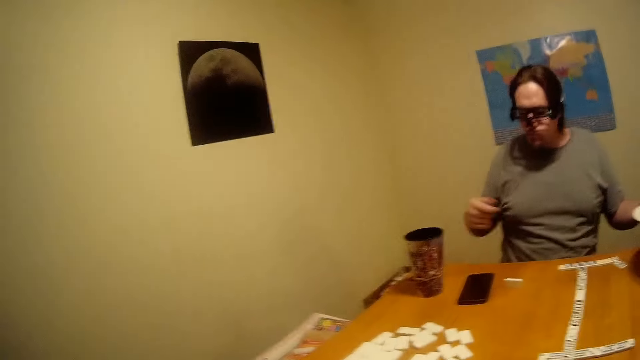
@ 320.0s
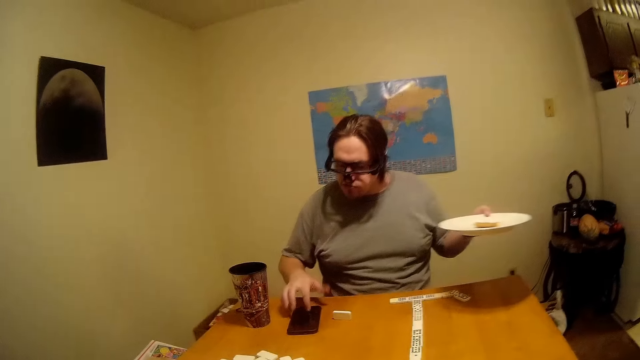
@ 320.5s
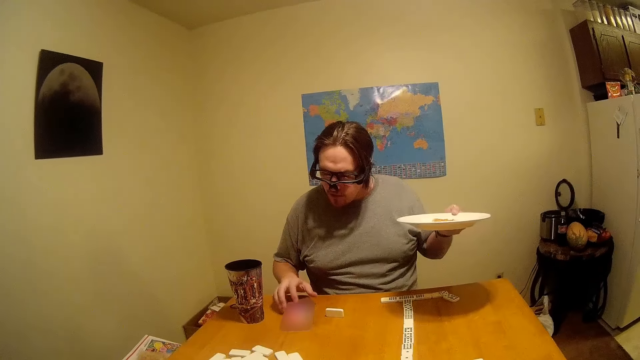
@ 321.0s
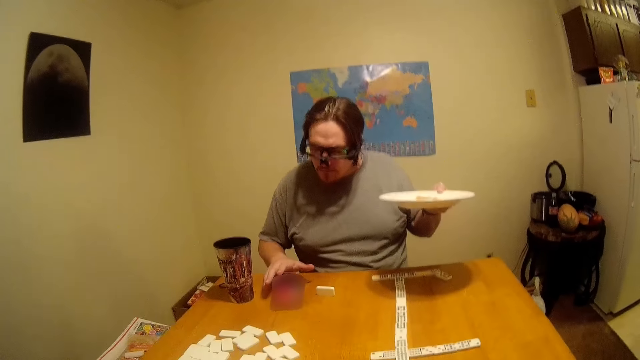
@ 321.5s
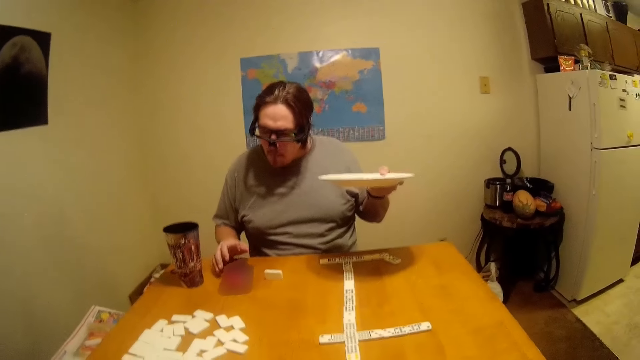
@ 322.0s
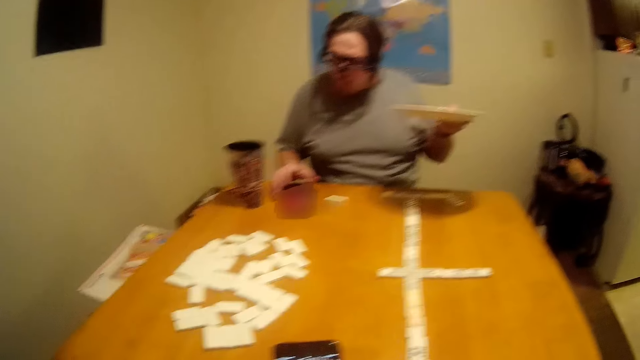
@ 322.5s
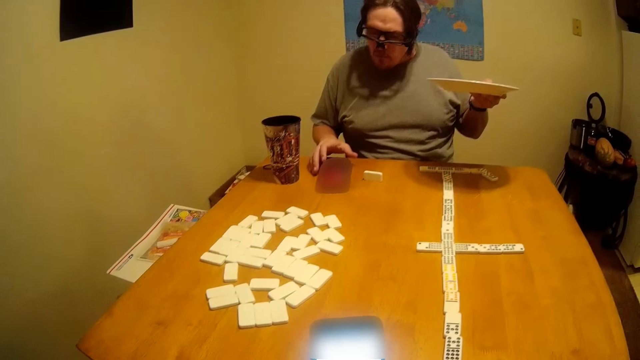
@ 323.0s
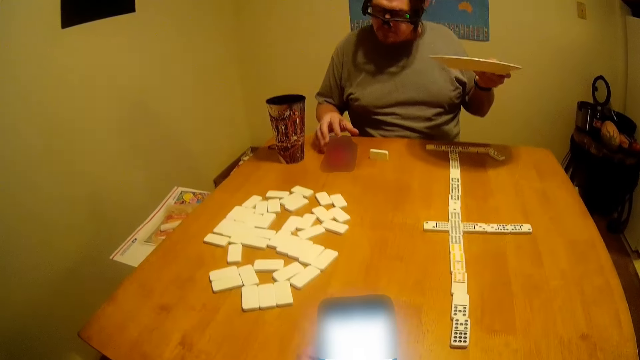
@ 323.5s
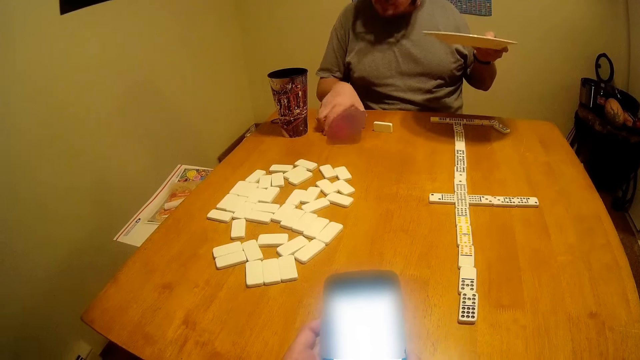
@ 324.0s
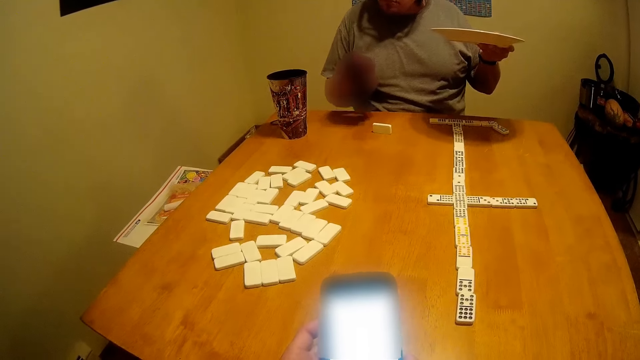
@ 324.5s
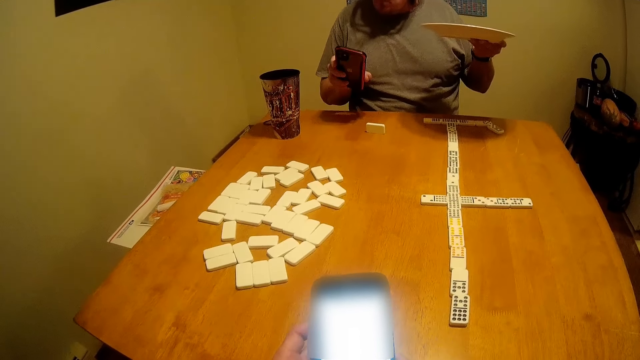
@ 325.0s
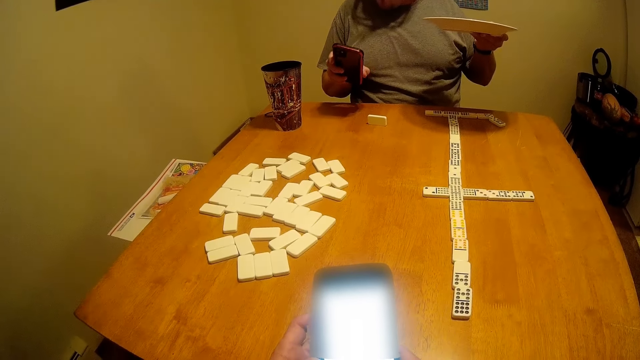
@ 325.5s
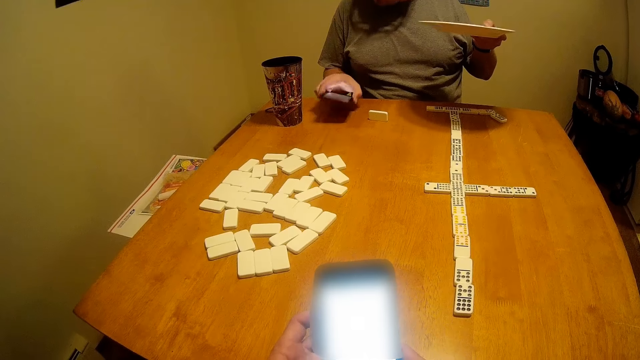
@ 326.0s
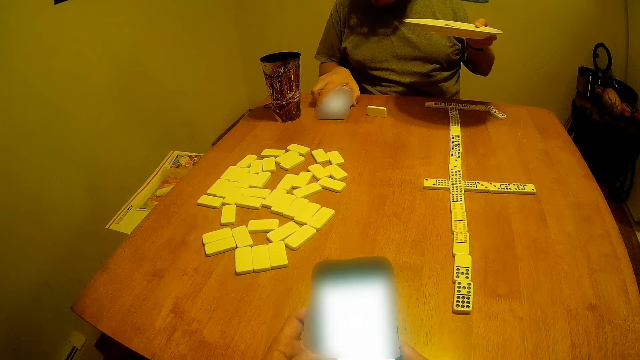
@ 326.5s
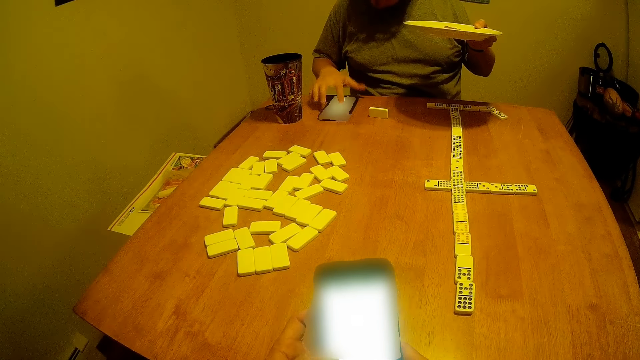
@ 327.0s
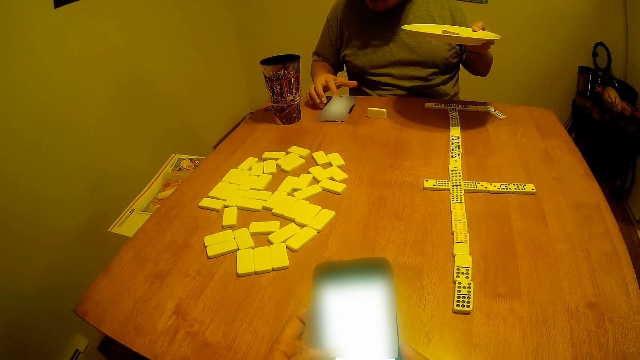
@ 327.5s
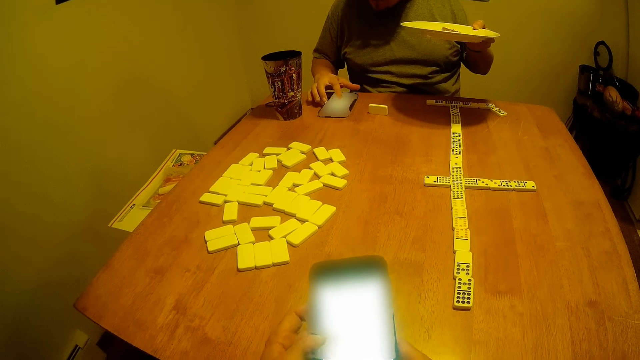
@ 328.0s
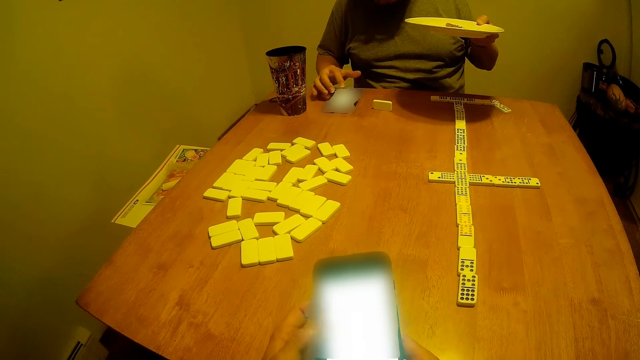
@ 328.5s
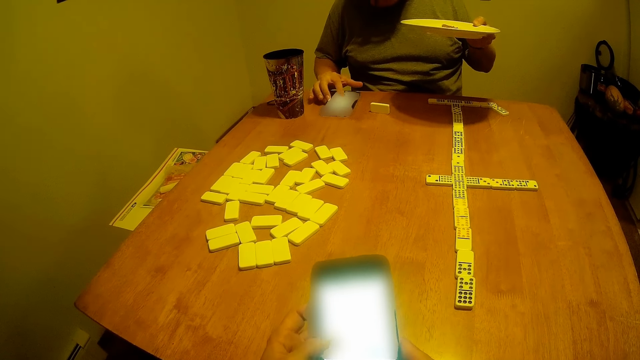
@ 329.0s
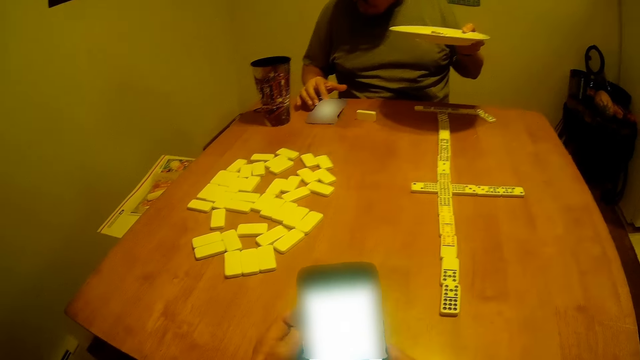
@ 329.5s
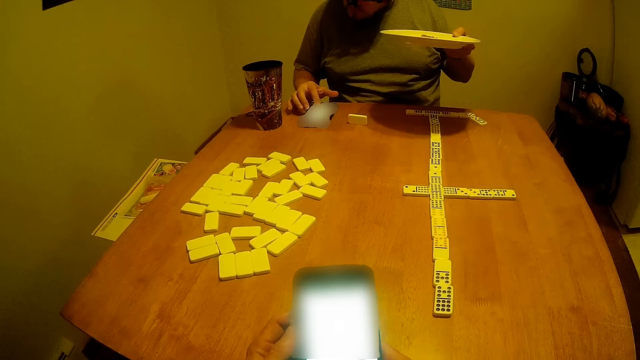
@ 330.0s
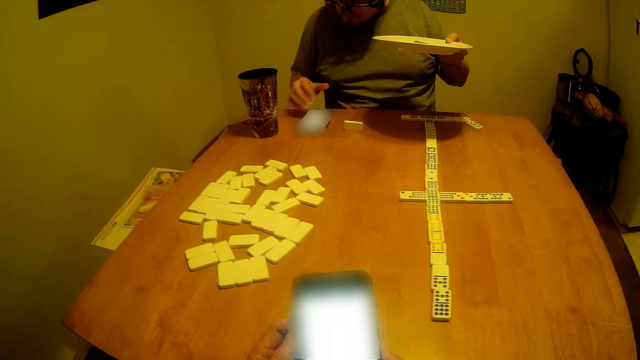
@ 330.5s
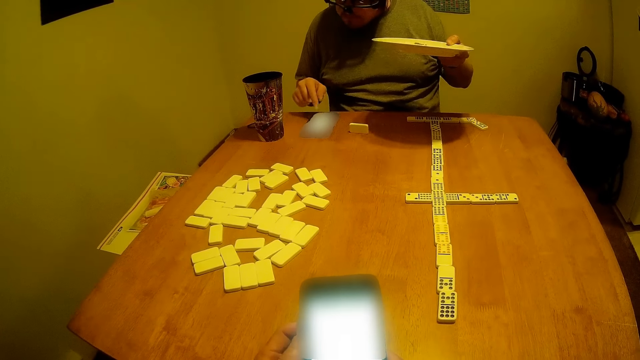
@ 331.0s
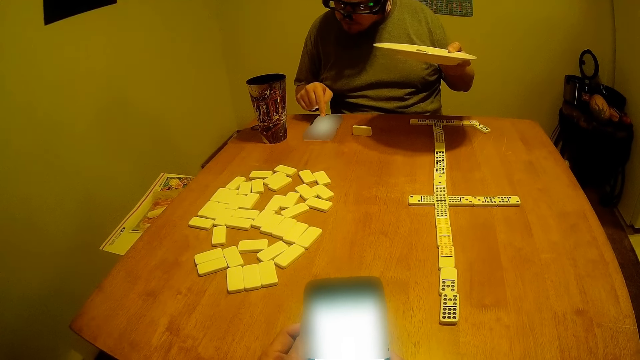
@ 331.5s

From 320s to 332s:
A man moves the hand and touches the phone. He picks his phone from the table. The camera wearer looks at his phone. The man uses the phone. He puts the phone on the table and scrolls his phone.

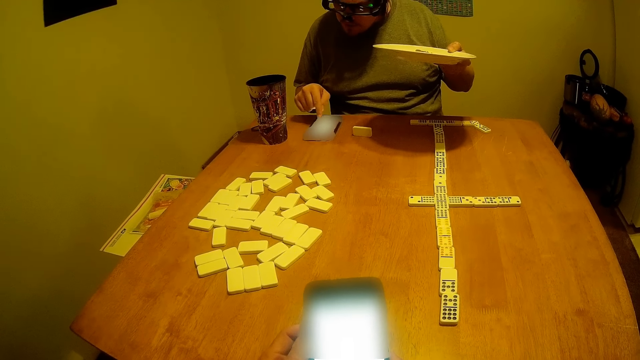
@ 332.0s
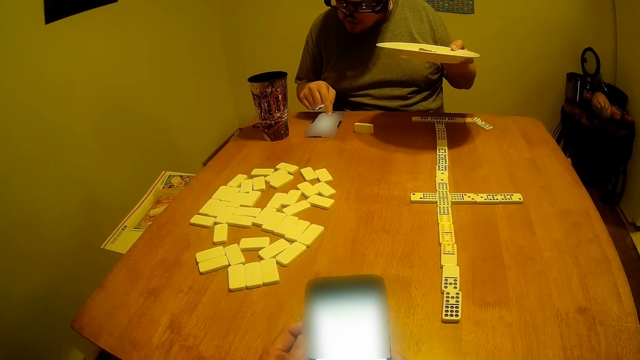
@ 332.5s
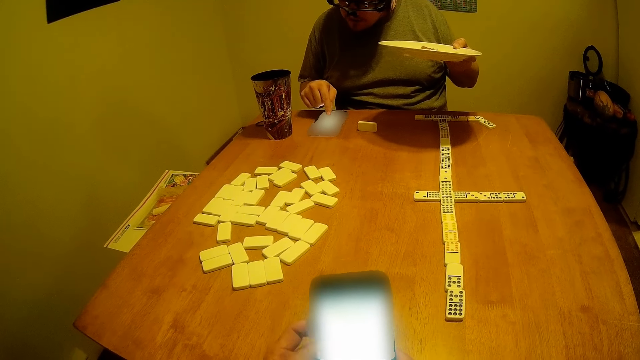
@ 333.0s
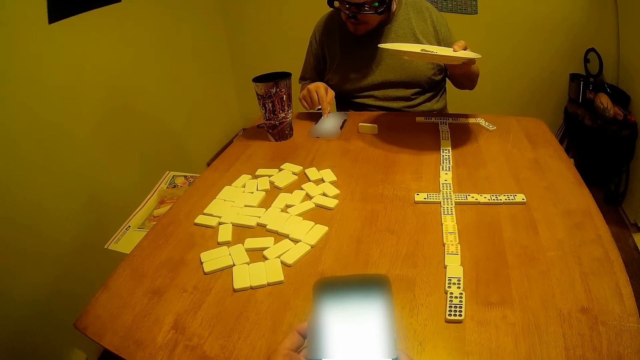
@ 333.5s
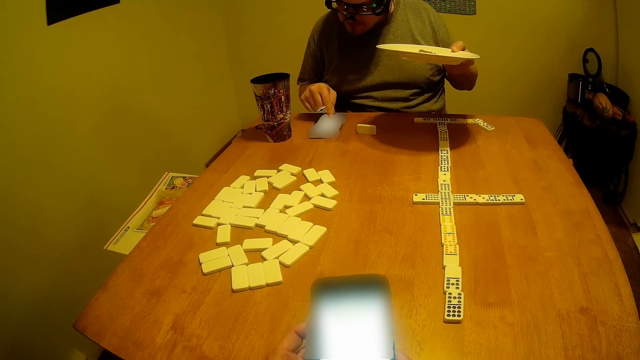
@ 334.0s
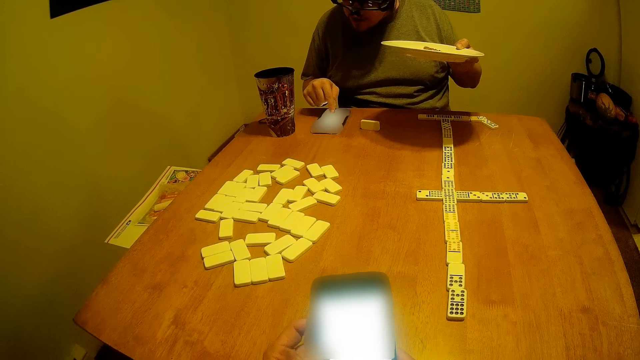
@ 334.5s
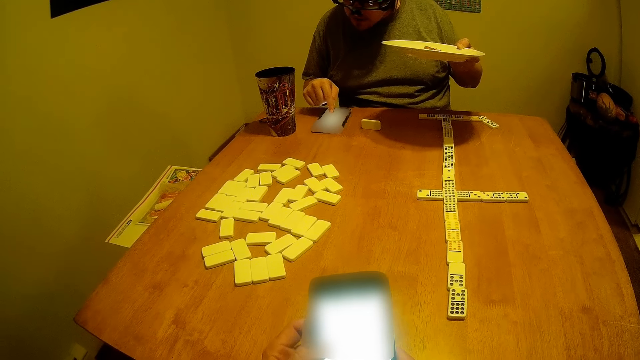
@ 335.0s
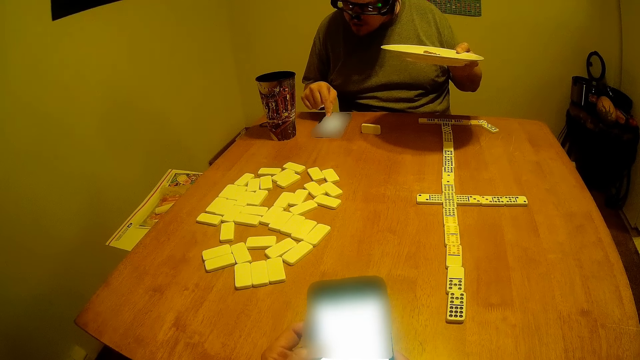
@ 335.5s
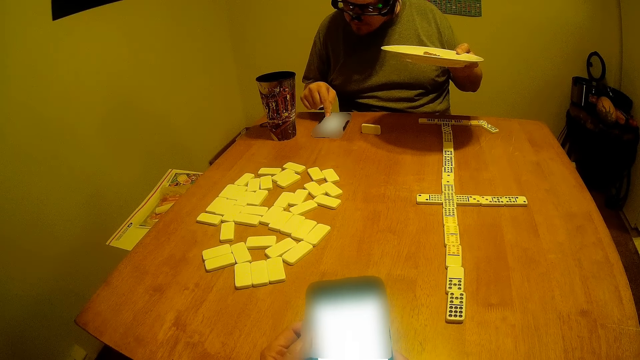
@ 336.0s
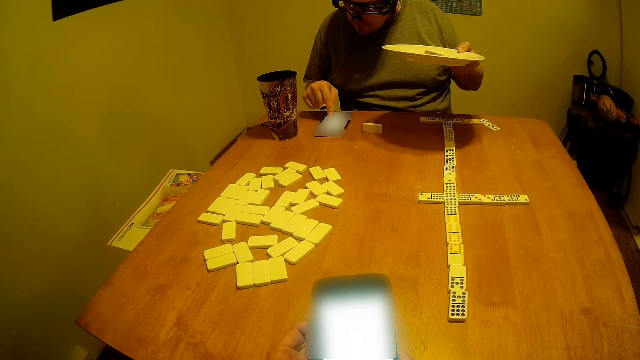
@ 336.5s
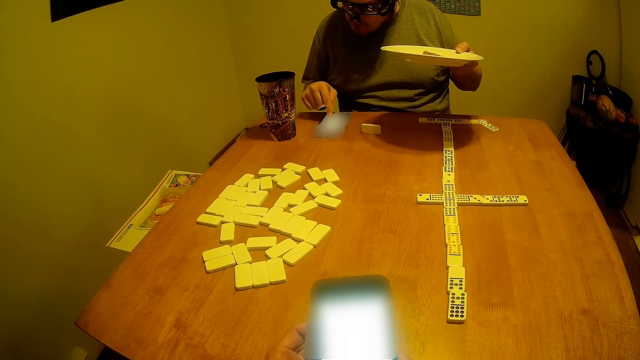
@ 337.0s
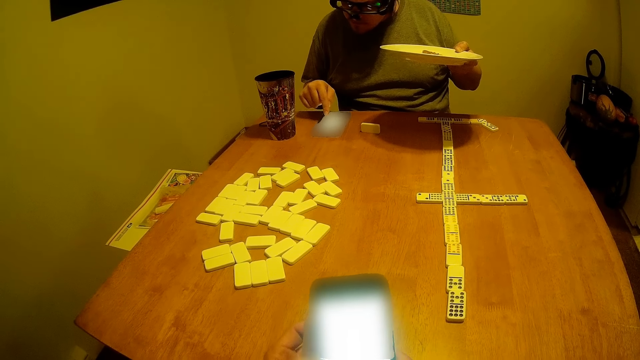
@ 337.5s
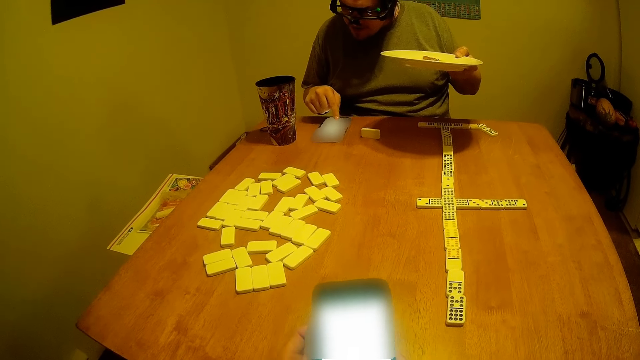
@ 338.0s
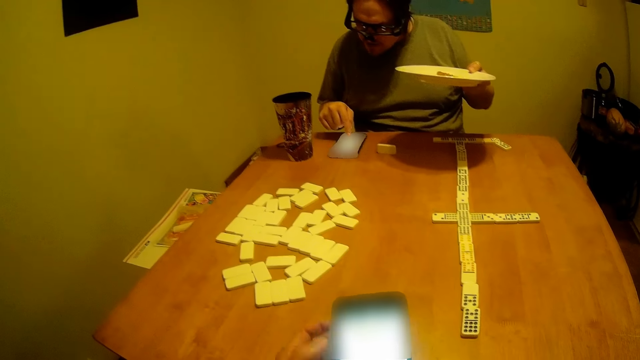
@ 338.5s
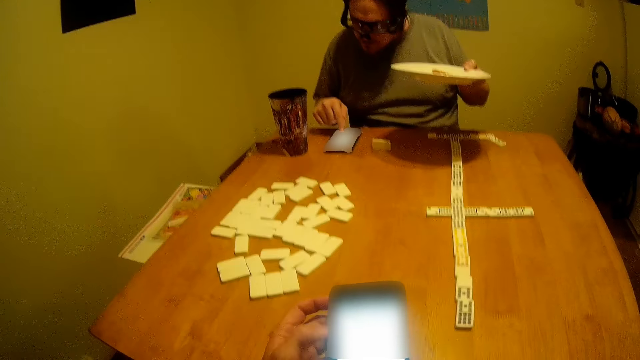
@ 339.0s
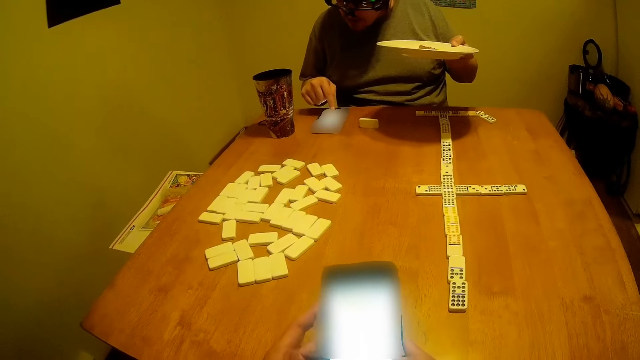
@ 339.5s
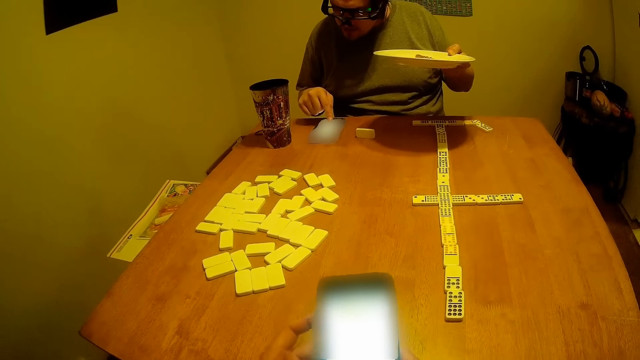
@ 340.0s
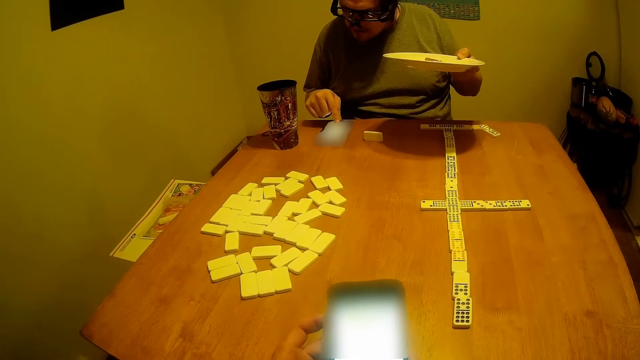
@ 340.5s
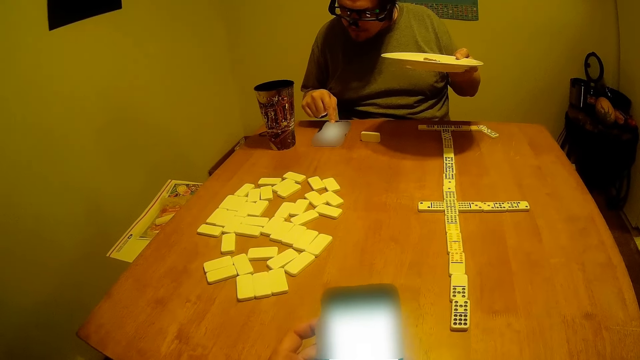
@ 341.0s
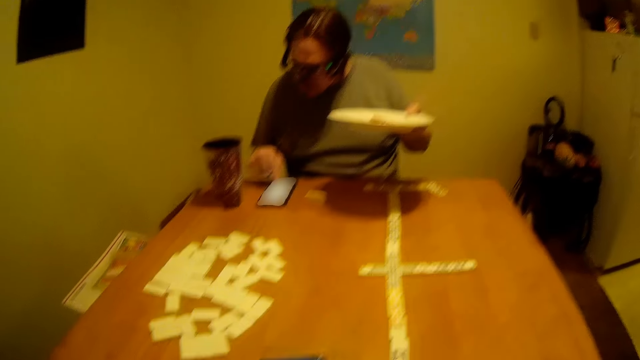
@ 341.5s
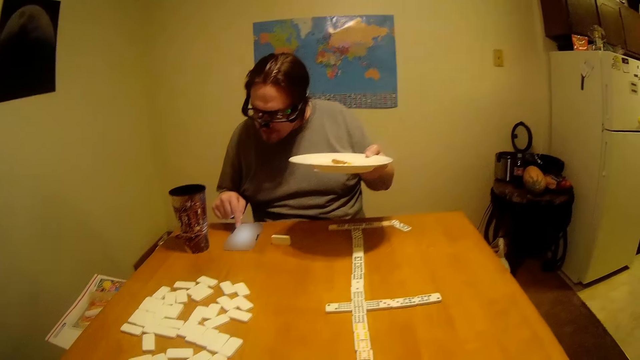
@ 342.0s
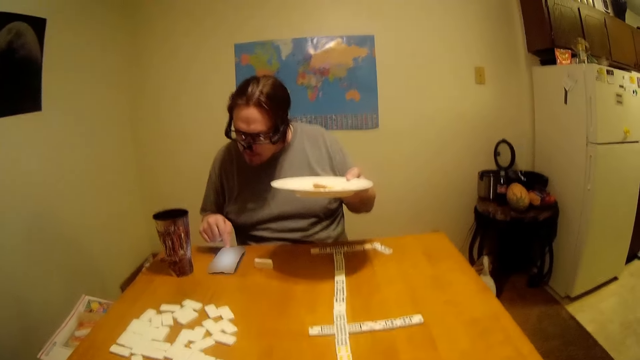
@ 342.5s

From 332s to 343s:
The camera wearer uses the phone.
